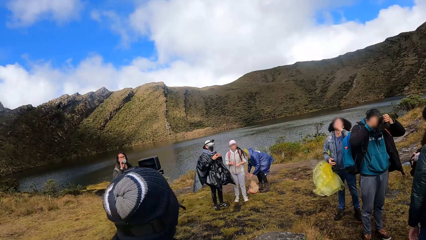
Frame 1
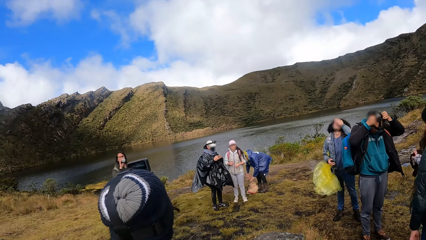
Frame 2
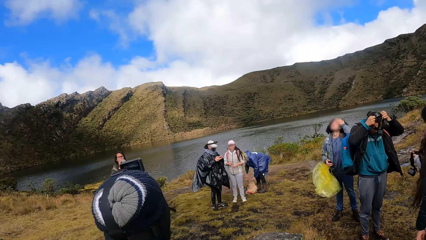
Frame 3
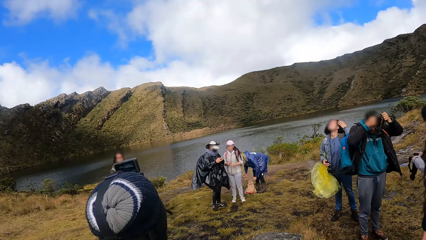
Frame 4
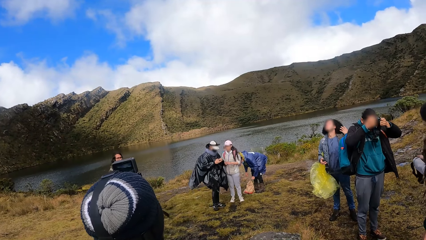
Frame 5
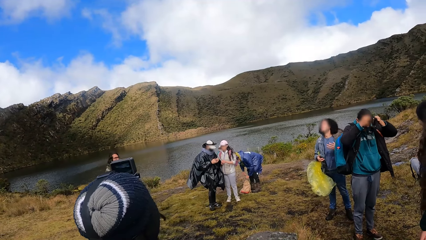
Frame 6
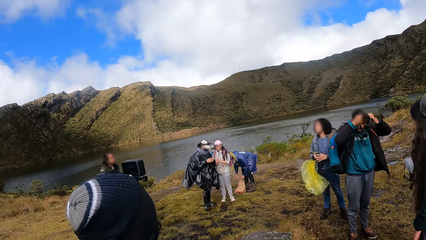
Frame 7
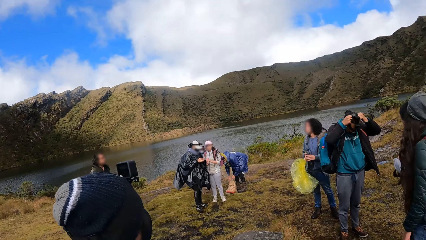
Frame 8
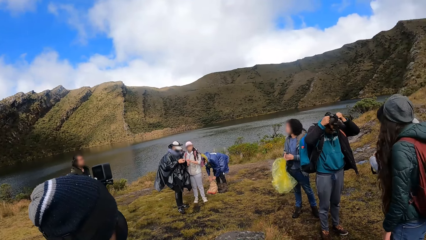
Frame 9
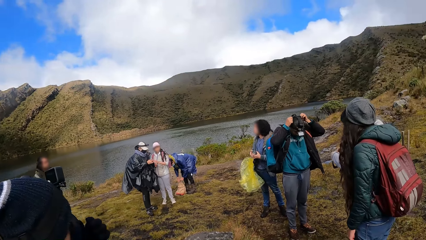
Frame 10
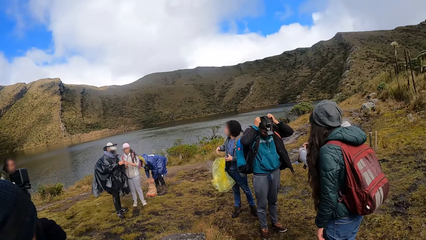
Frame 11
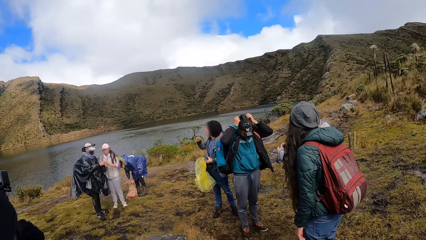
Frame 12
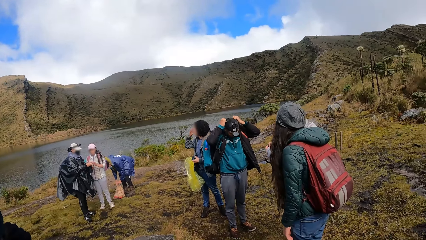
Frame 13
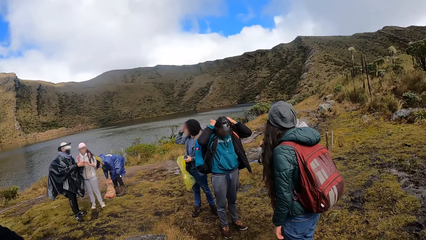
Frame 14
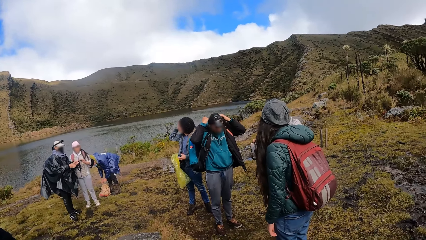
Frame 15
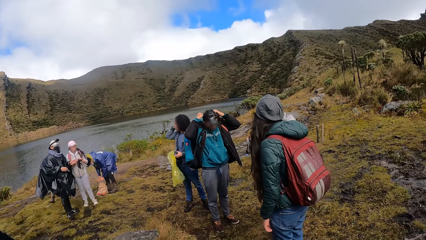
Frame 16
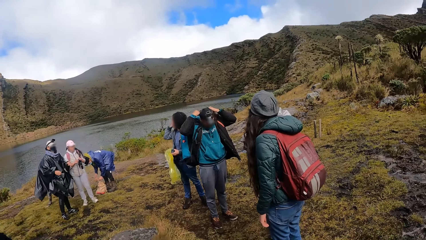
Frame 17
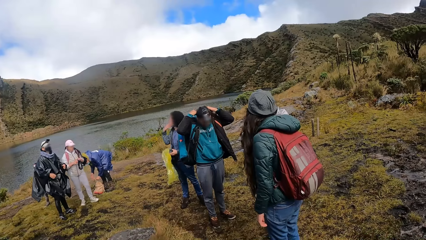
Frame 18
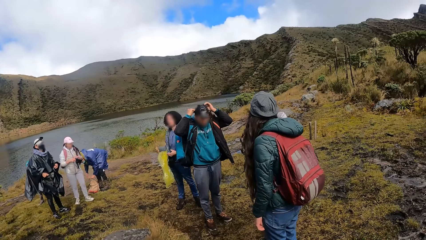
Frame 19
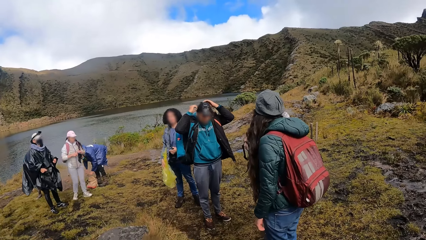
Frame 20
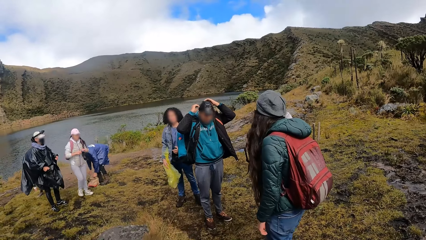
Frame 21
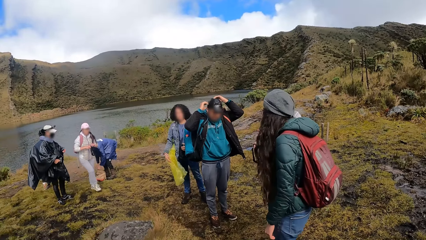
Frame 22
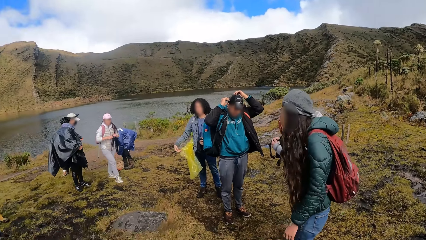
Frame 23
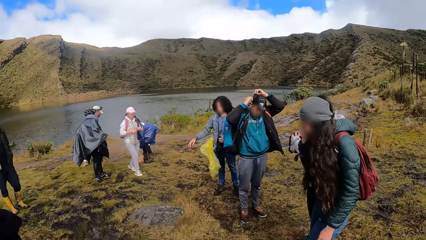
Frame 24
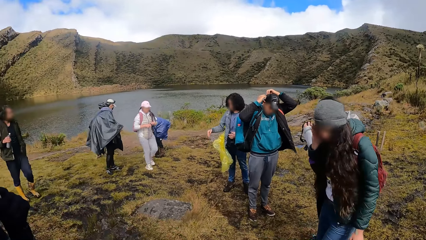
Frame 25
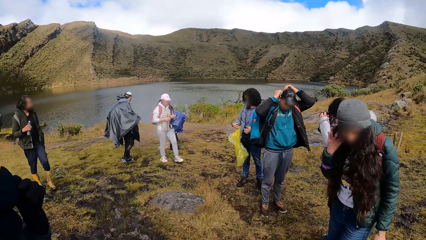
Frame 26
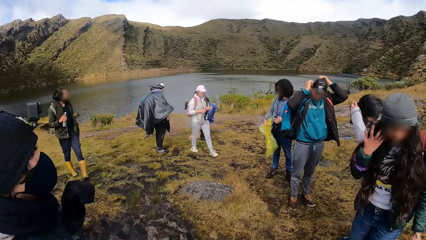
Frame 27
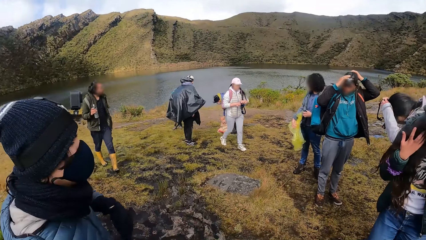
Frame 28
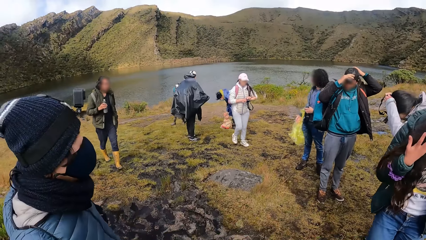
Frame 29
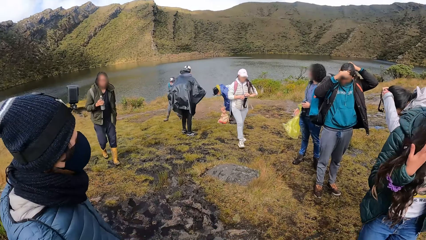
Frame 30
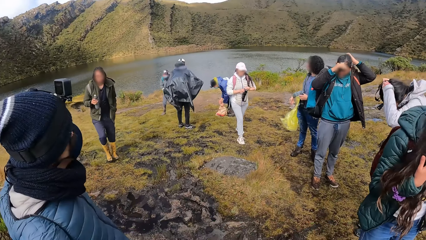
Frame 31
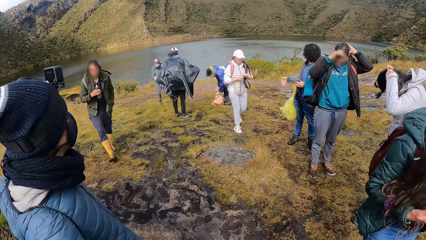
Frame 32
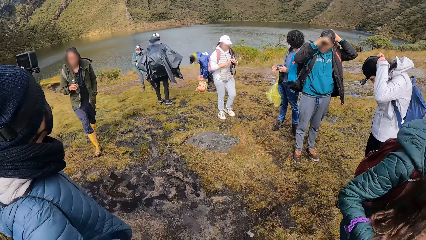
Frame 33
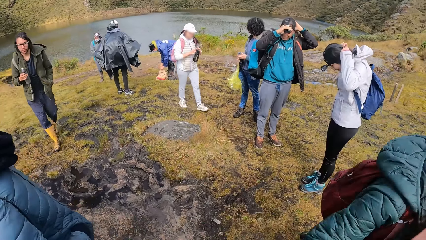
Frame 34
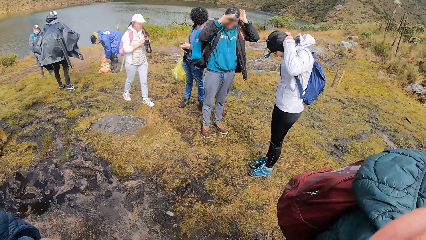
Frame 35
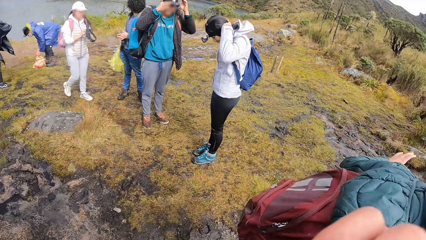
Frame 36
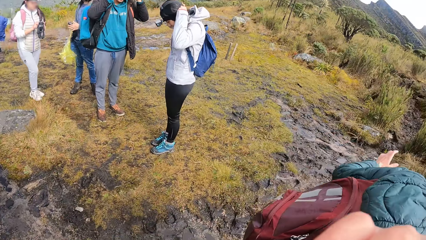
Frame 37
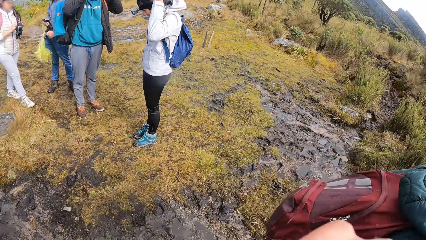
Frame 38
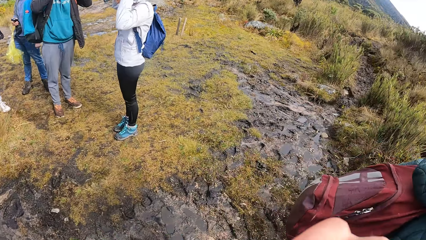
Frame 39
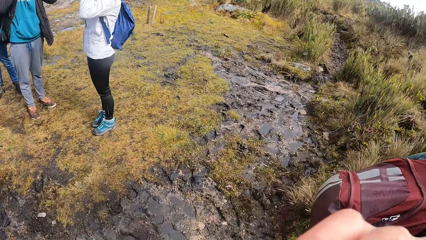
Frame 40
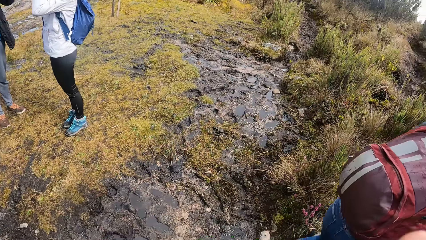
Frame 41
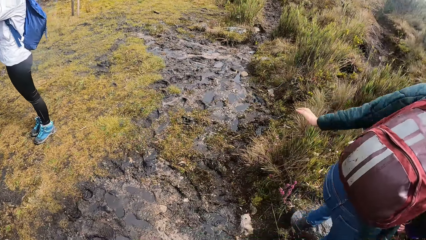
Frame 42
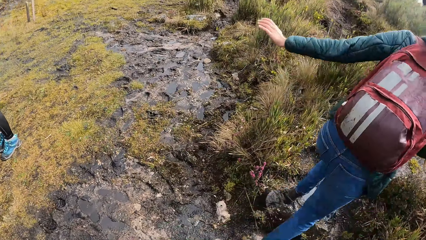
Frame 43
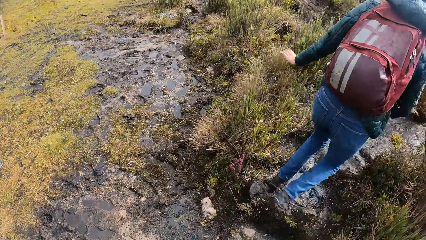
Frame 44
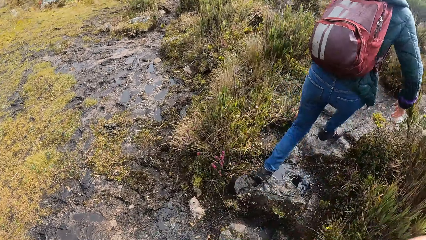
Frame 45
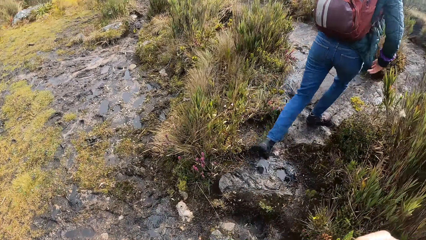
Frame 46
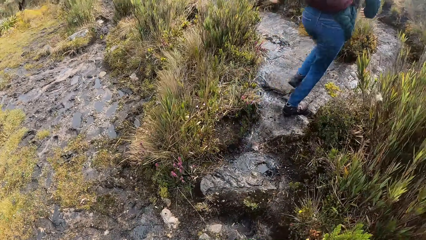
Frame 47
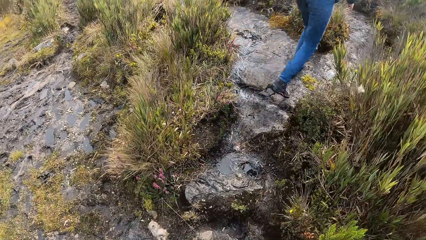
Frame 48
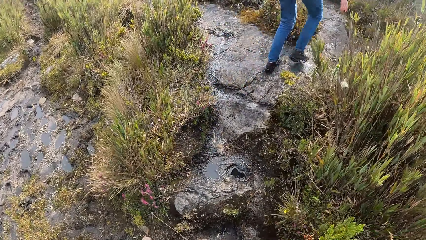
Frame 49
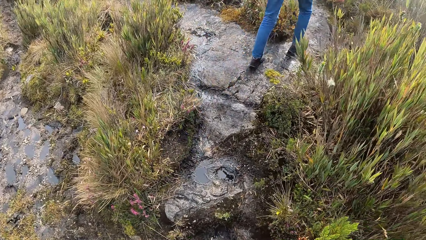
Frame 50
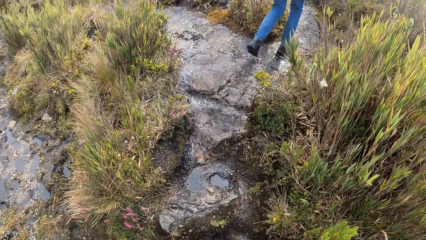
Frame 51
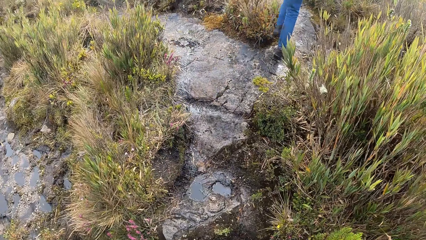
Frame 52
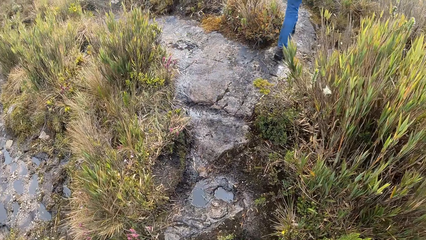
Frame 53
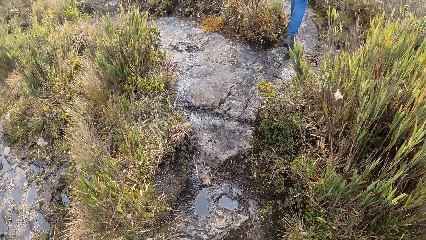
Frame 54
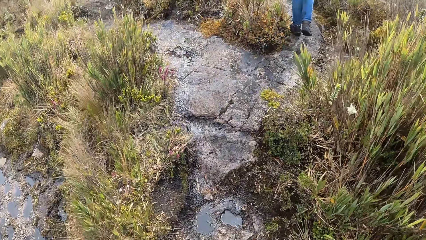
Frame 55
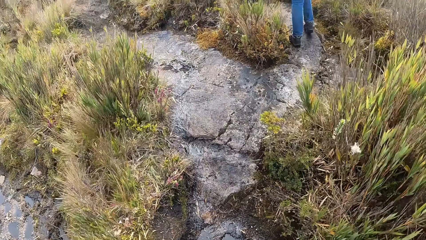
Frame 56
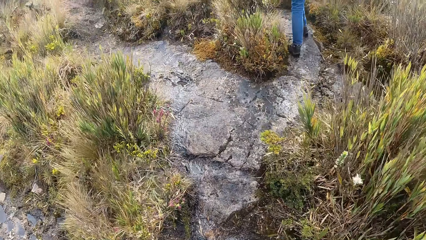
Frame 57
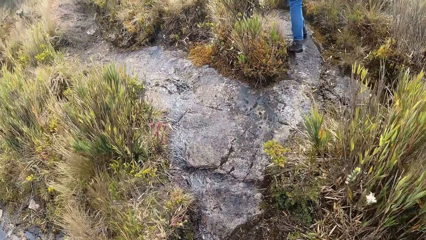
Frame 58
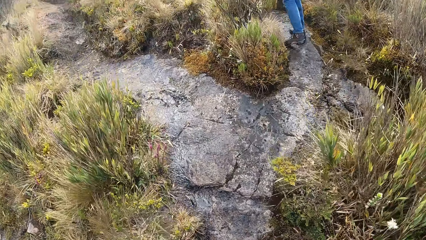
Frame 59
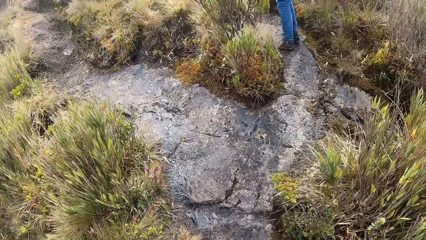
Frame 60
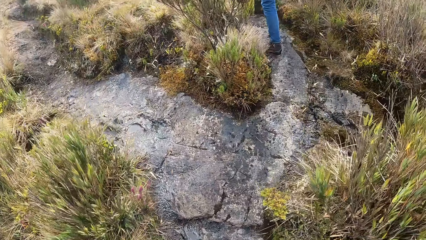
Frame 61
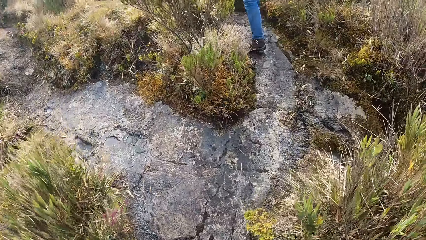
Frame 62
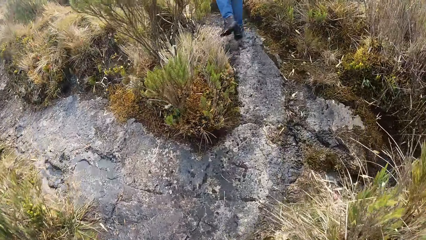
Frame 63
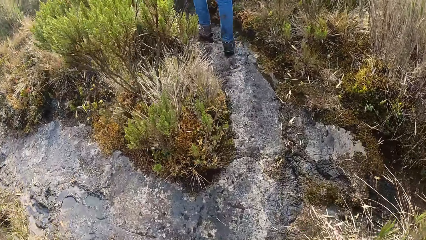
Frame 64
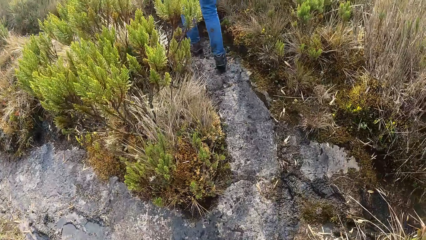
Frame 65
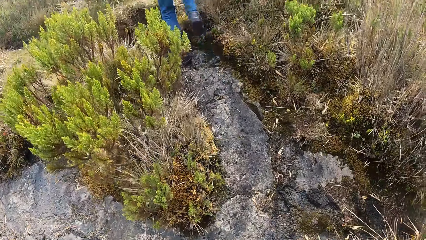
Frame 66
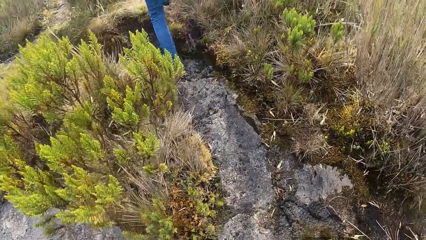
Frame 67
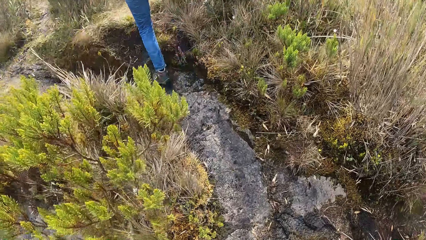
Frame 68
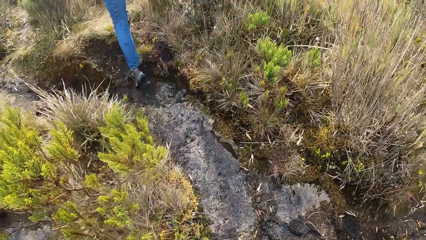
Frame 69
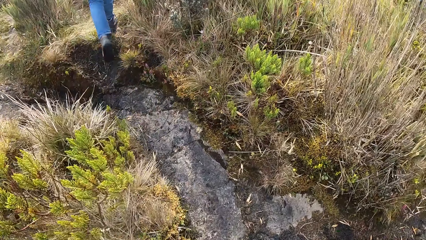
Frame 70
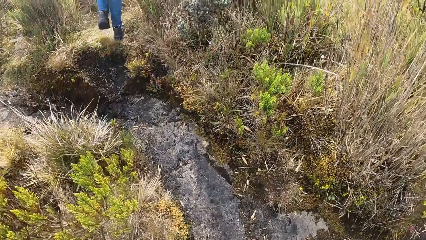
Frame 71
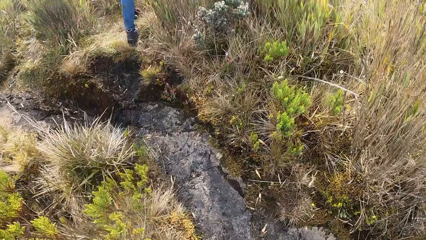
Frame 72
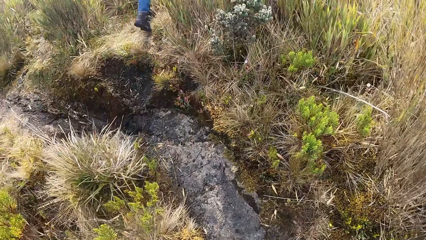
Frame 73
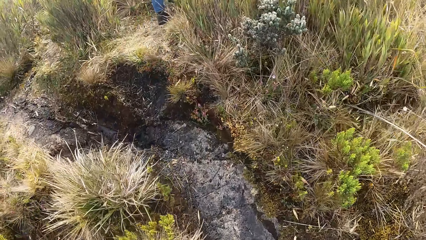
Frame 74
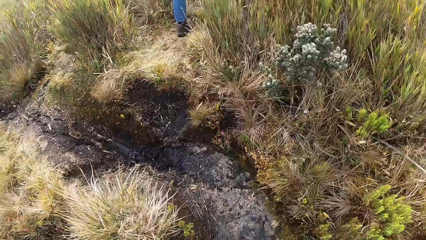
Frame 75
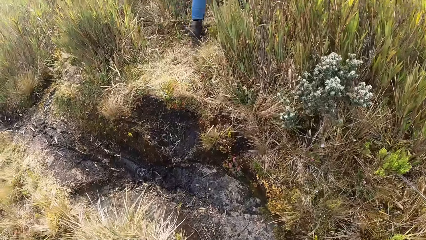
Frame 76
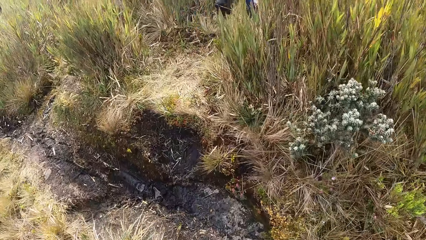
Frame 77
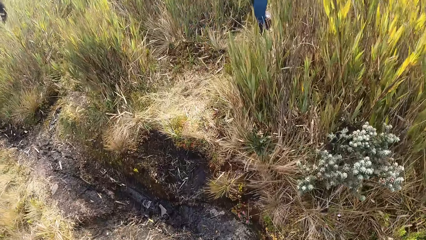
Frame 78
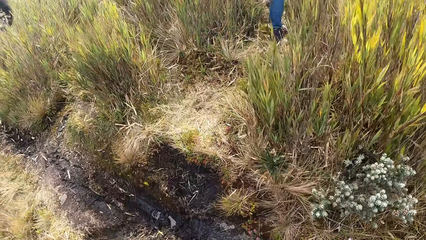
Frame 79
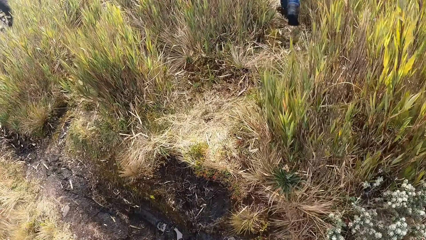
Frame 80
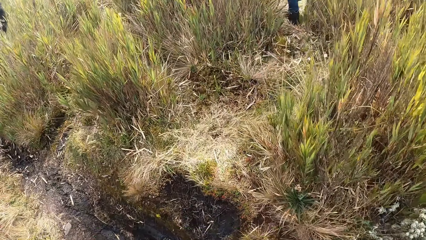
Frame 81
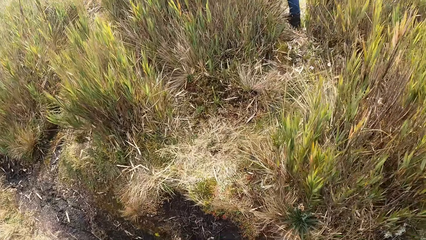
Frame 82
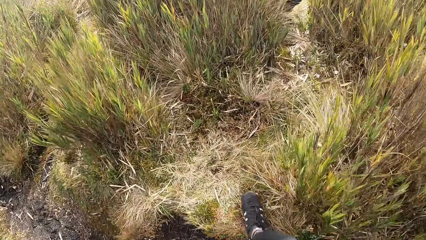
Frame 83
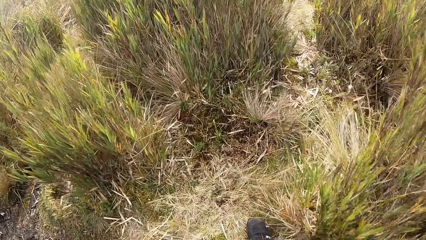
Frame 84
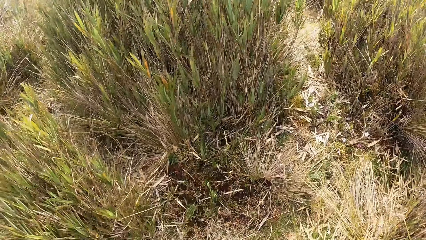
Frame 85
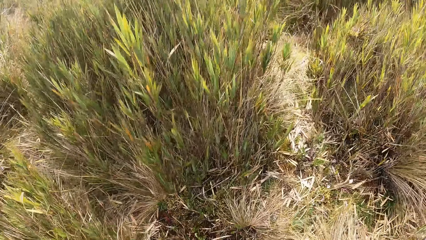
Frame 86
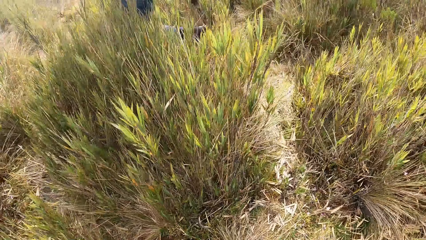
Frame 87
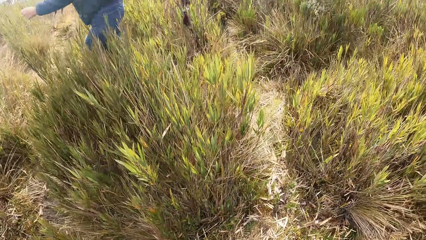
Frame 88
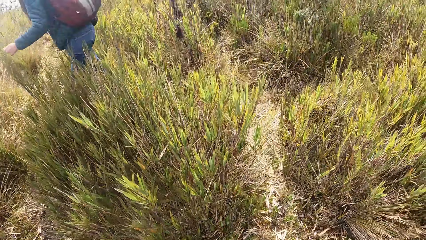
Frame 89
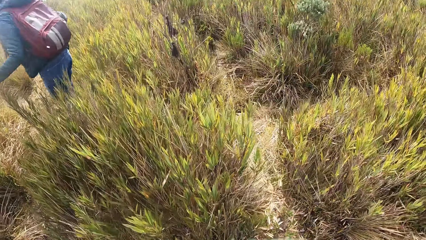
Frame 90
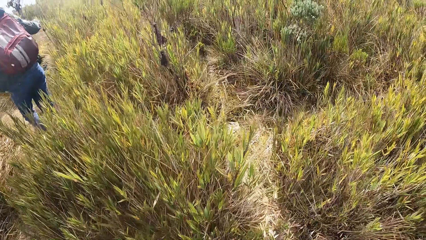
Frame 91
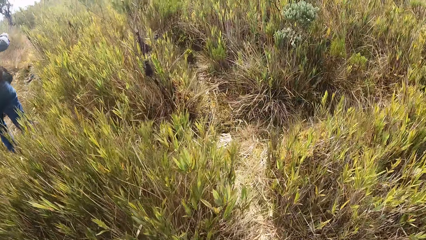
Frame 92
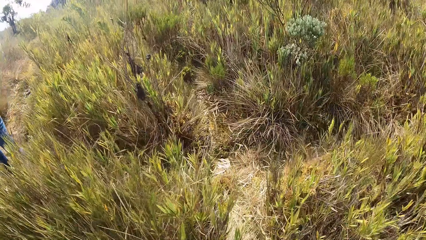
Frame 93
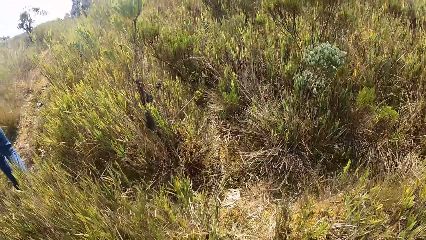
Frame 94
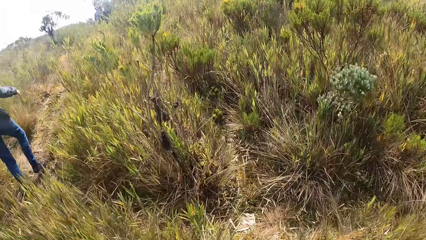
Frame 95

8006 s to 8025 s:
The camera wearer looks at the lake. They move a hand. They walk through the vegetation.
